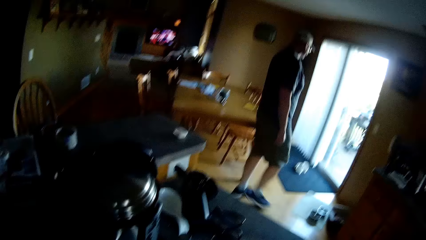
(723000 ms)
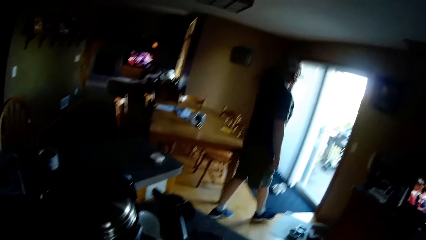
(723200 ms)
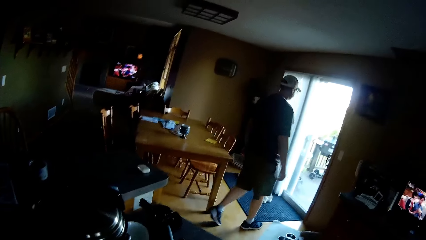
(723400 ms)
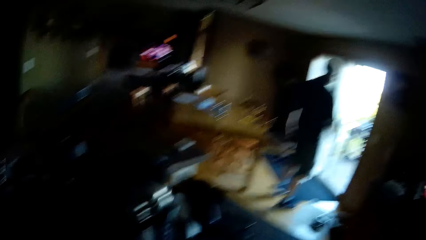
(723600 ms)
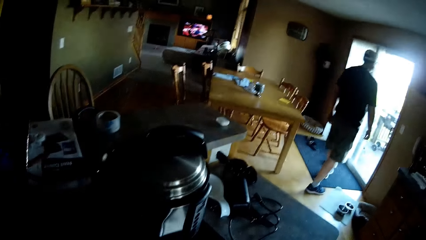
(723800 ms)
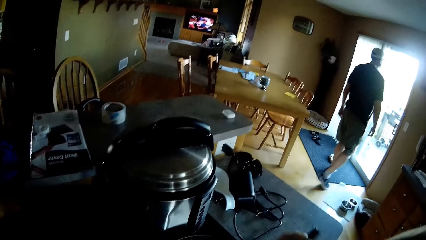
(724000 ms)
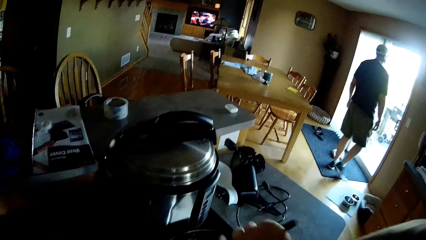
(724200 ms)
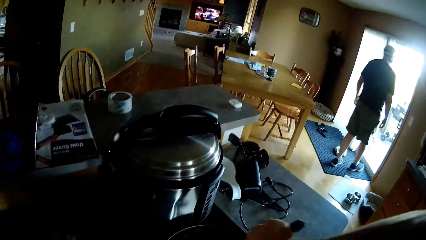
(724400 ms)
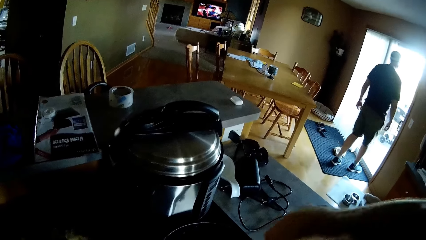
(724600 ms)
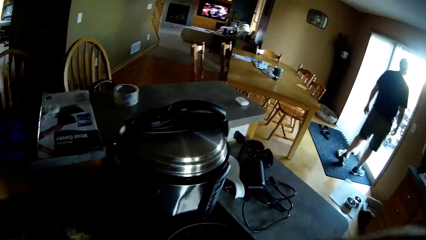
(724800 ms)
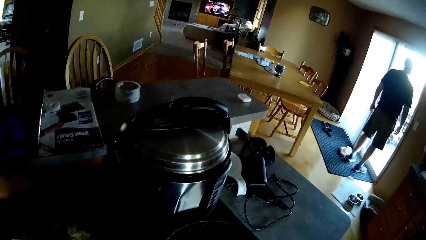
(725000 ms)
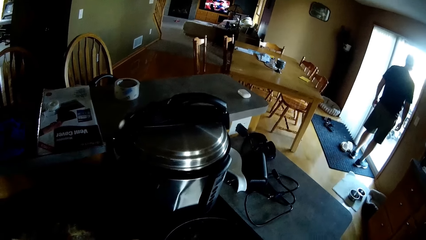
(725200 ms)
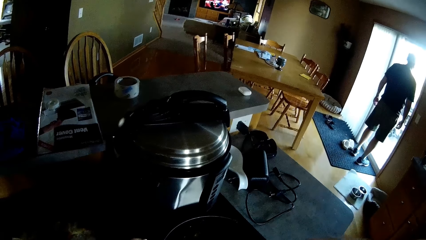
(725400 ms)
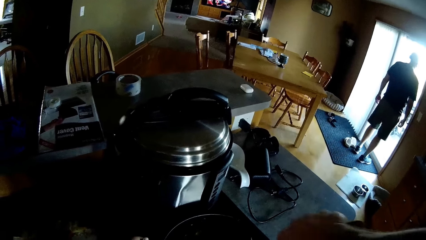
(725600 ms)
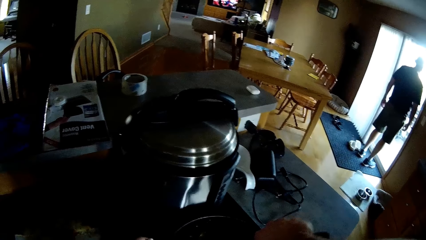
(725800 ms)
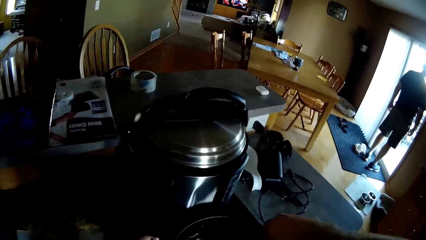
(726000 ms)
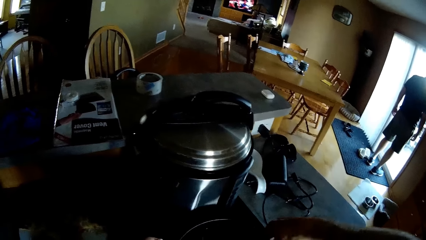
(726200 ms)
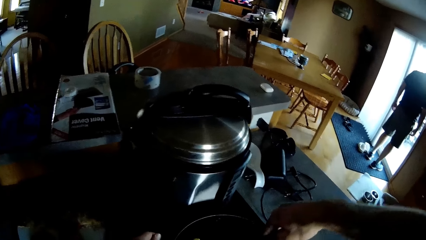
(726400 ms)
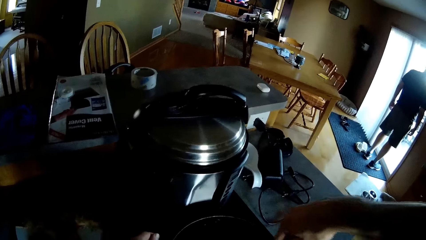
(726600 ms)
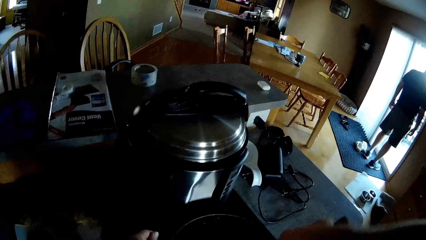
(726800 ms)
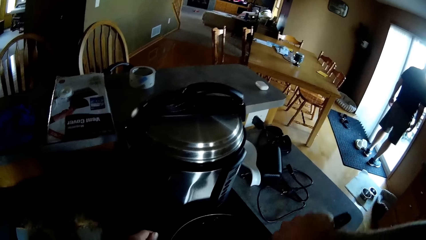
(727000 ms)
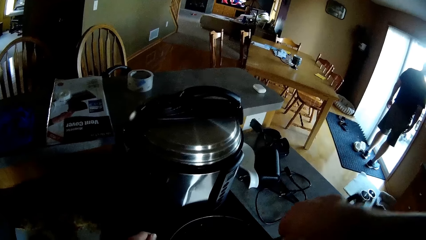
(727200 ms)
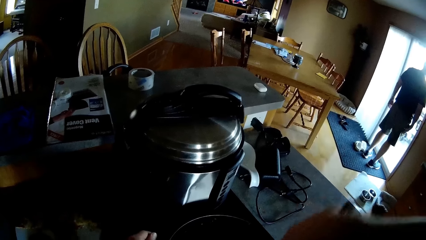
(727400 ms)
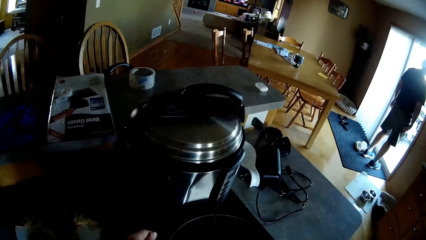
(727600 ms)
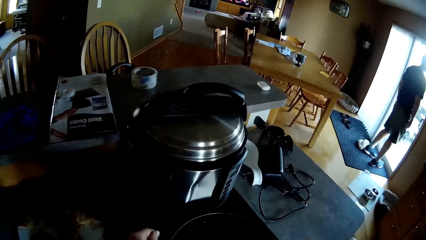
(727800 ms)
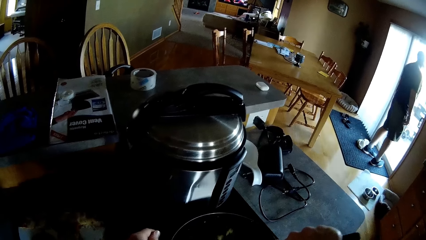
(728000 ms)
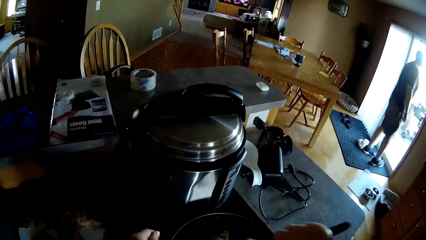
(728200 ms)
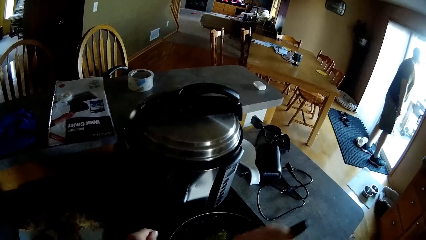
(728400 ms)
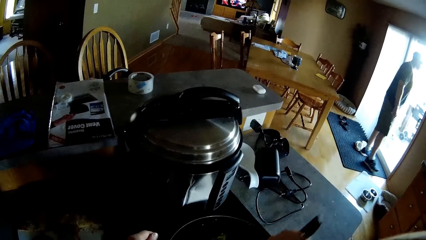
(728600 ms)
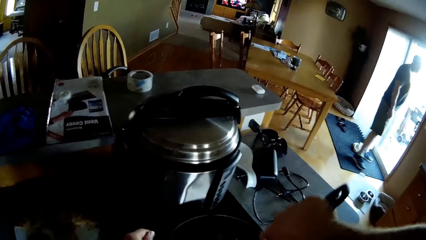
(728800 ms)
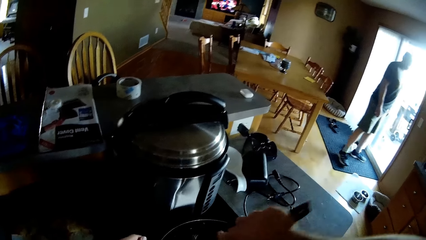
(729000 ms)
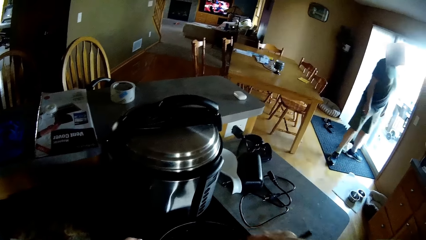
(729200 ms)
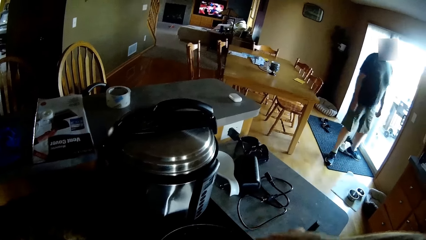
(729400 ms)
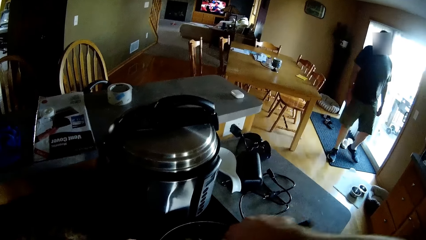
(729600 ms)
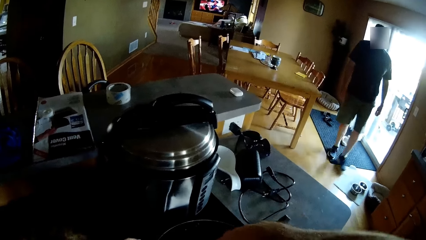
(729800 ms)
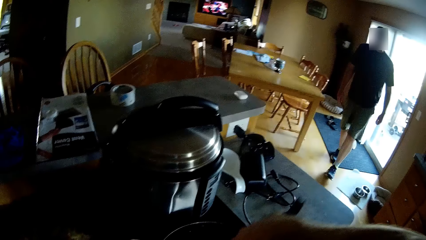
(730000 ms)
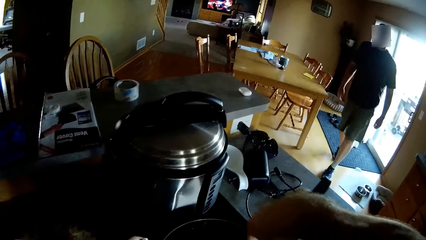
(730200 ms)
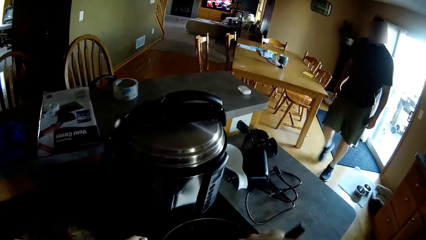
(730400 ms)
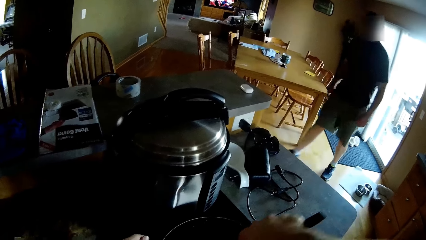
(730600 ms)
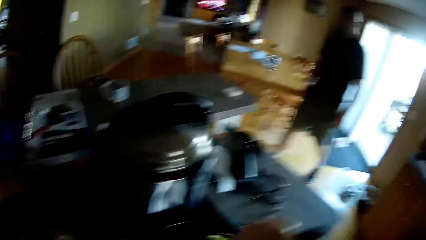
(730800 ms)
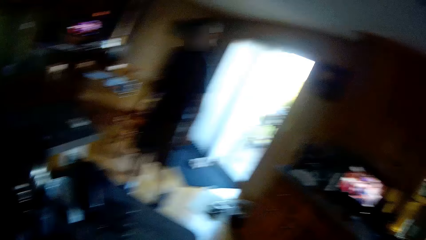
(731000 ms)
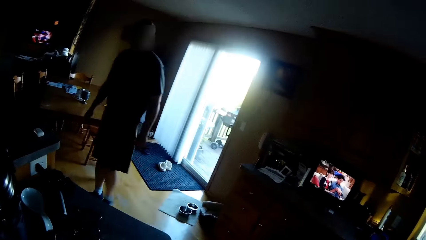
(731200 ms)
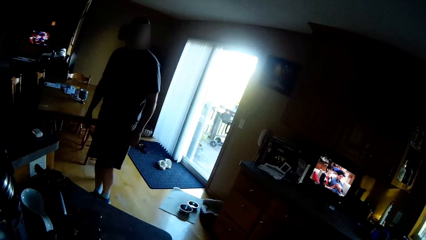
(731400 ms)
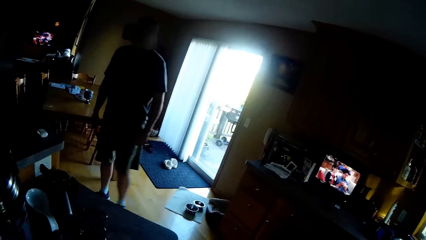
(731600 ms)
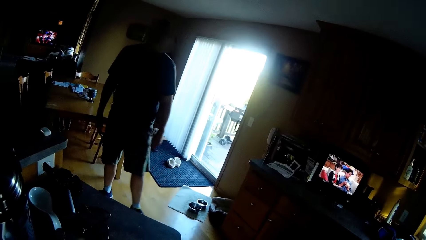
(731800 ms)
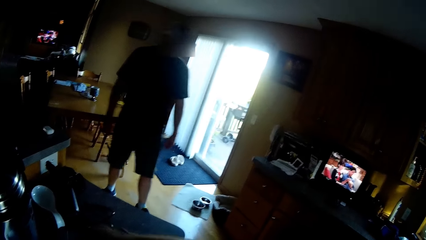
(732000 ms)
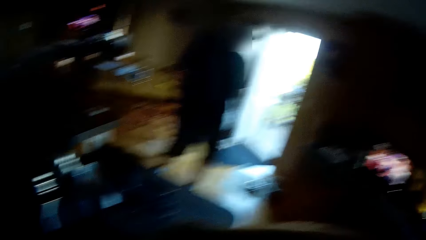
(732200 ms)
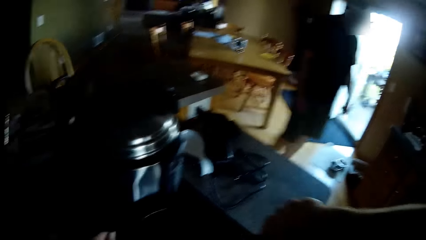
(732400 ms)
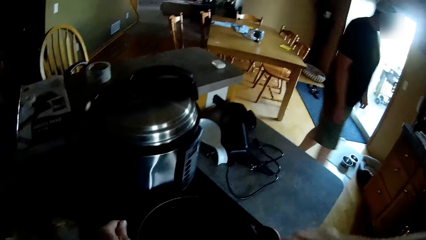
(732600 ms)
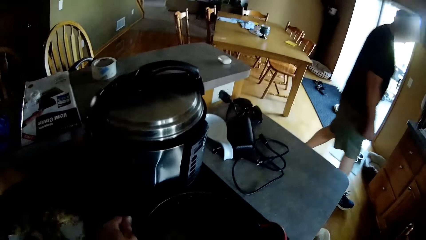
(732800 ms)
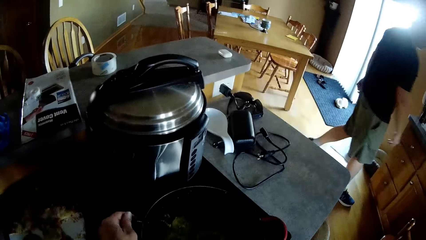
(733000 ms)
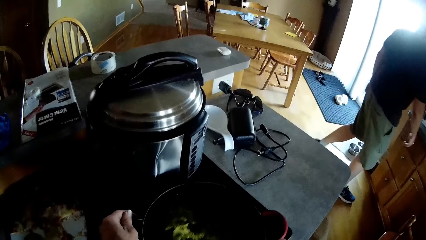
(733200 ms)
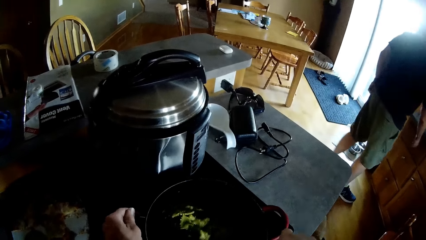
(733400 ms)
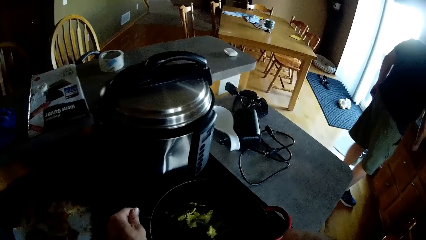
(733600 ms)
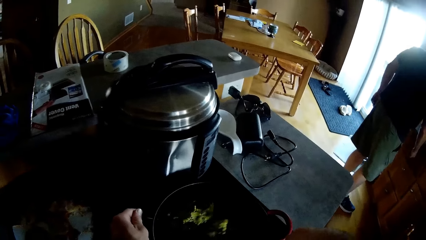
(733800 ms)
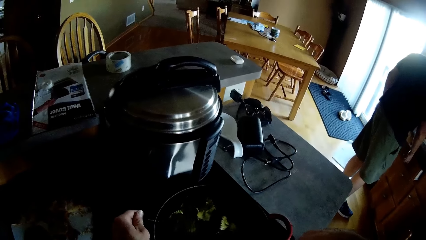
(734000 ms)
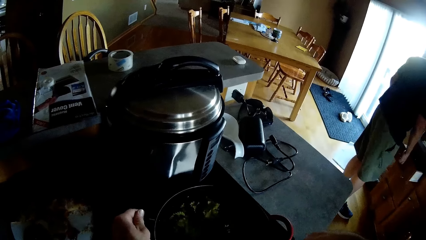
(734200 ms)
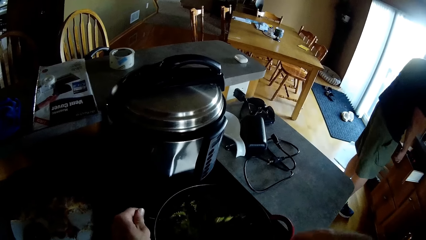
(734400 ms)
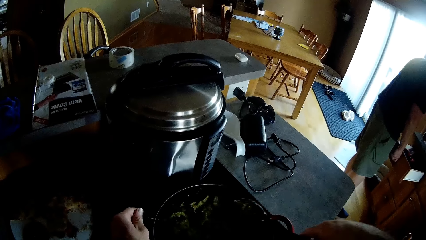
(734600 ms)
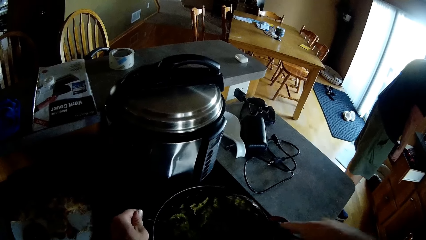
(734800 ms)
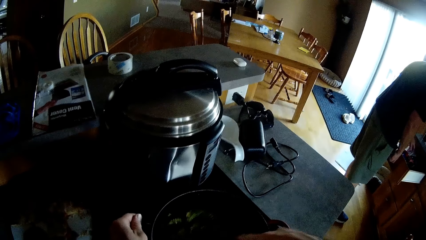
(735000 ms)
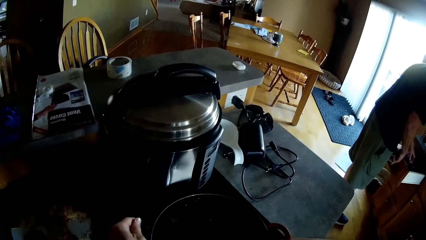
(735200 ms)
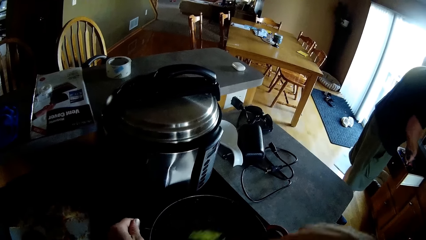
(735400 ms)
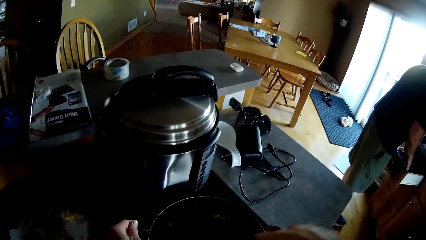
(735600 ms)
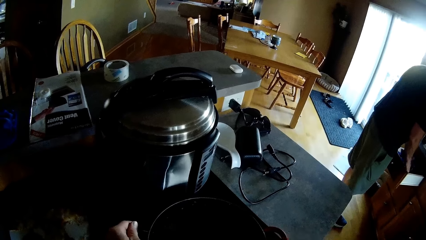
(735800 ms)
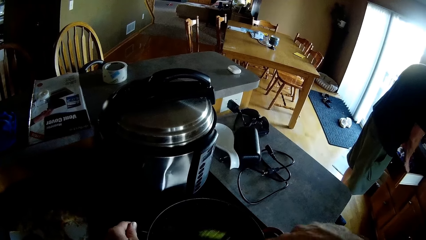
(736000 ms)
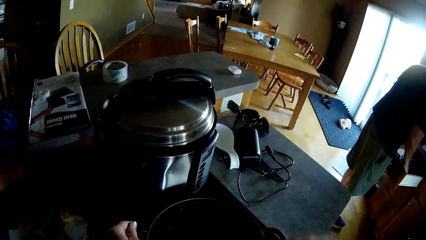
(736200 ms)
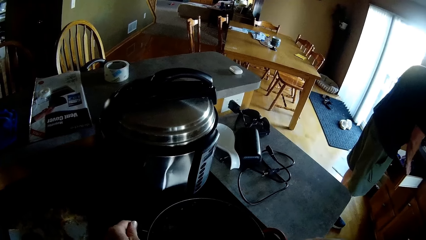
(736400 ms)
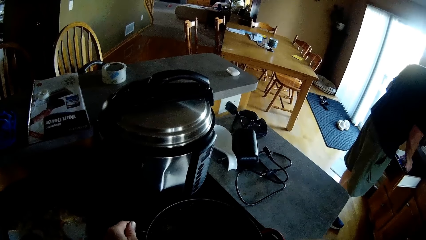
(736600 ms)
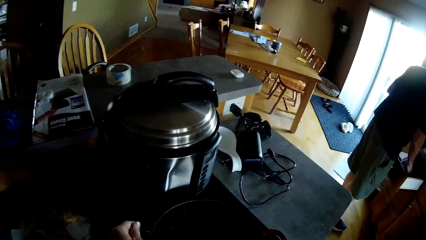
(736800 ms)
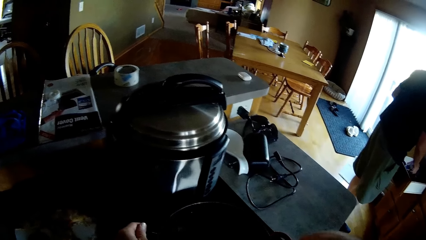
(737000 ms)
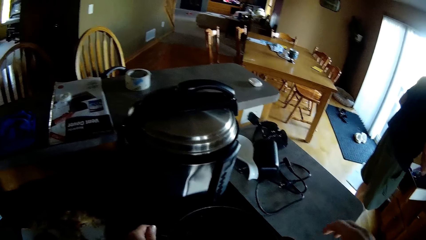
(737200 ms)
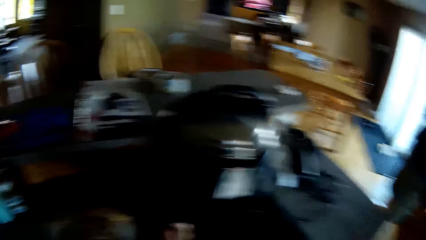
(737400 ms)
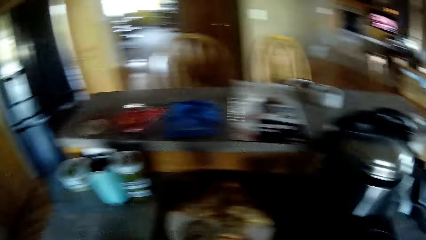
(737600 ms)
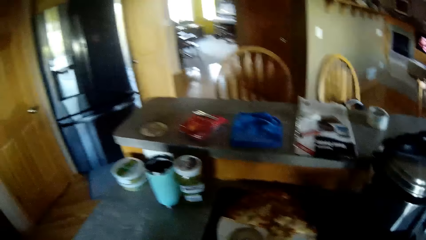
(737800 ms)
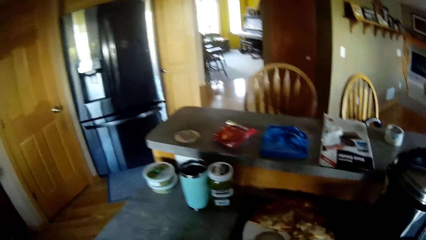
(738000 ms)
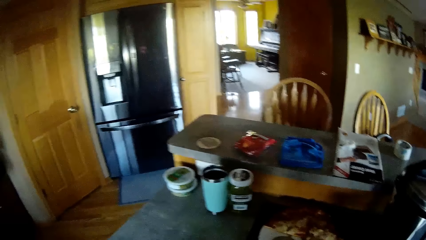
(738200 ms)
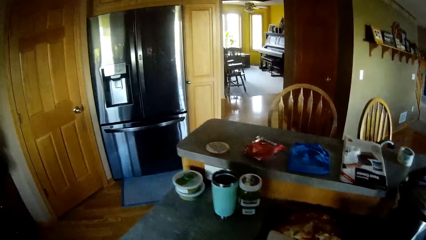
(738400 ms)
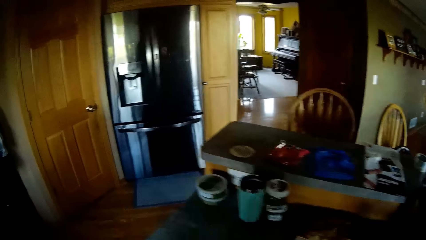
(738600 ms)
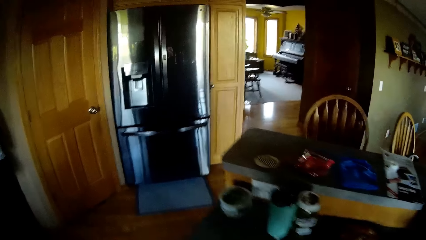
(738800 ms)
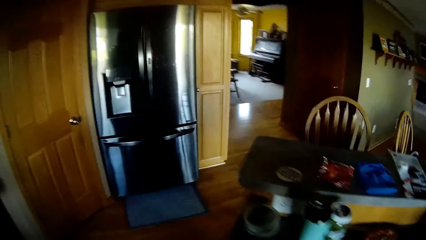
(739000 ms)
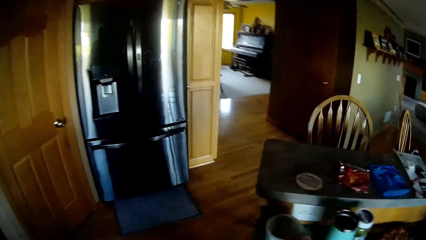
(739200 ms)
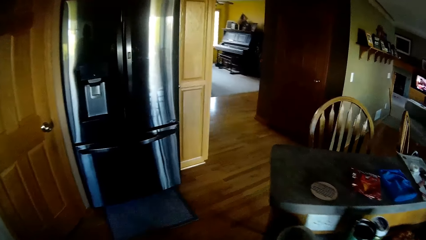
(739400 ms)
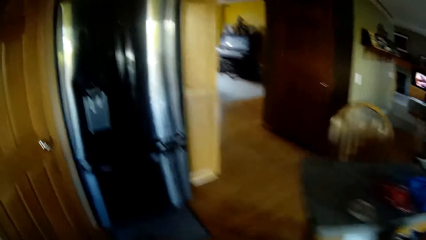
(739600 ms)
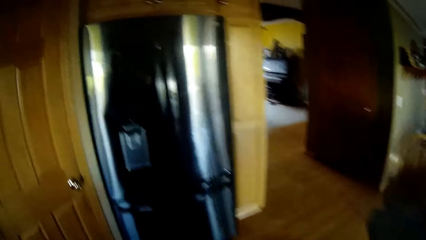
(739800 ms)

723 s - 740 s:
The camera wearer stirs the pasta and pieces of meat in the pan with the spoon. A man stands at the door. The man walks back in the house. The man opens the drawer. The camera wearer stirs the food.
